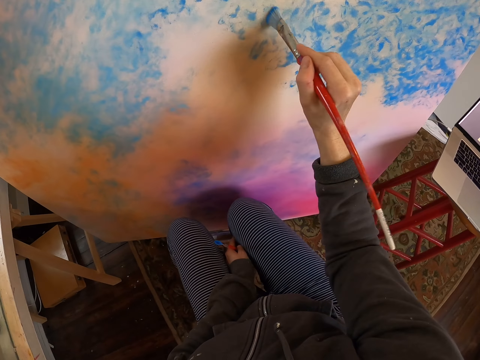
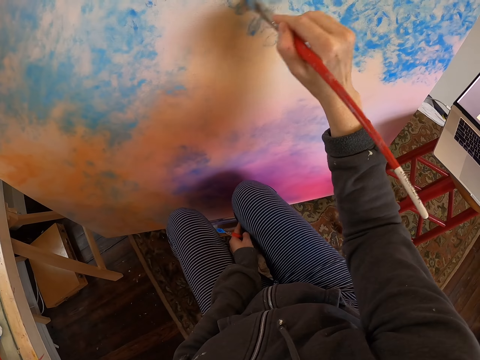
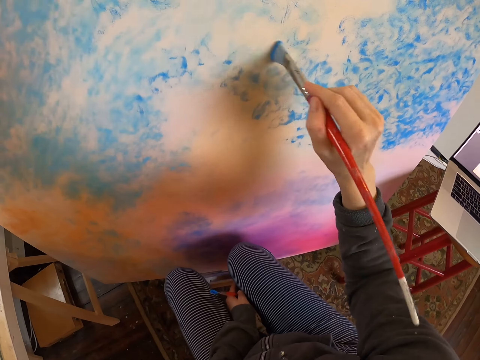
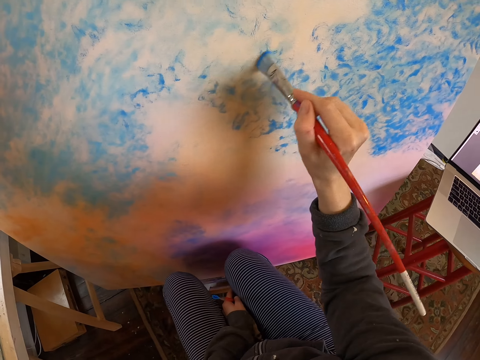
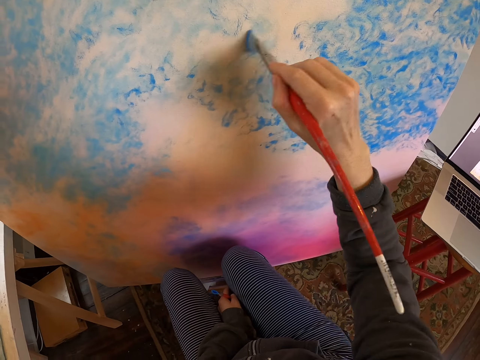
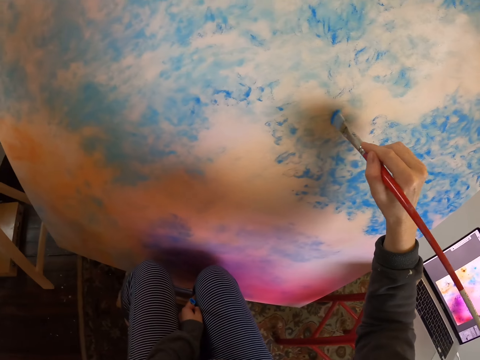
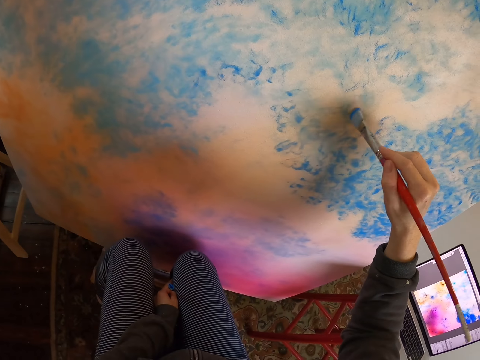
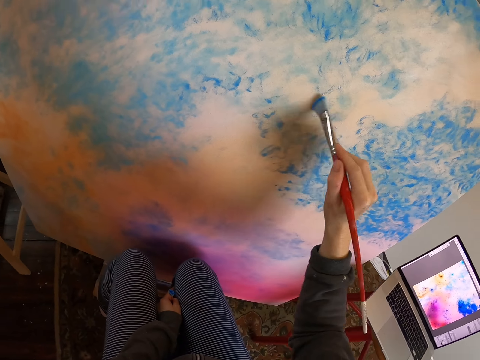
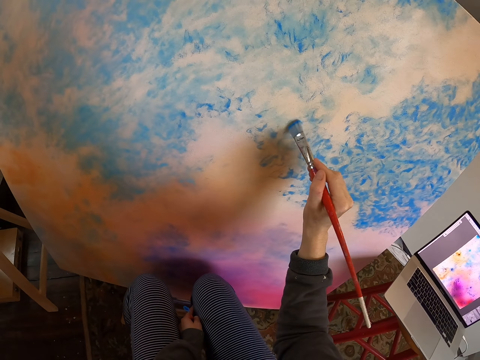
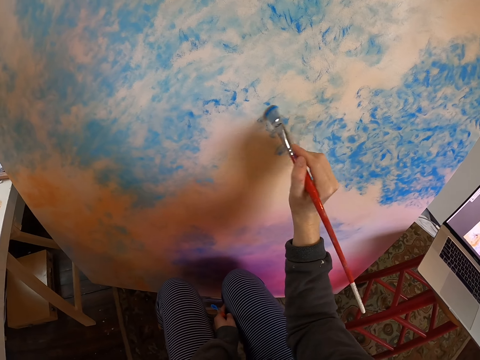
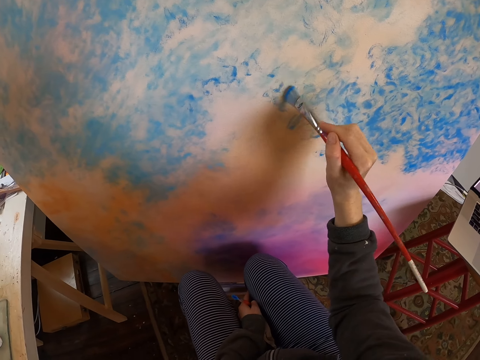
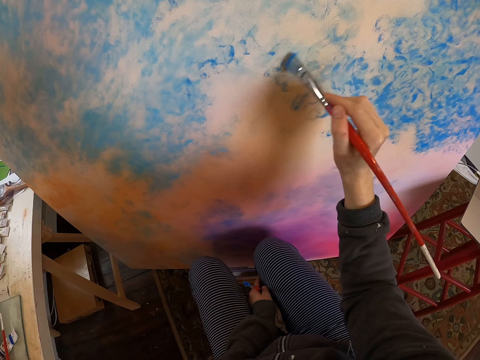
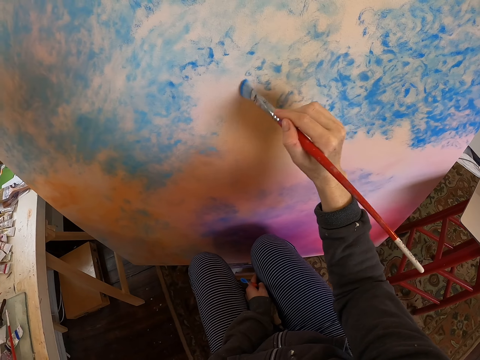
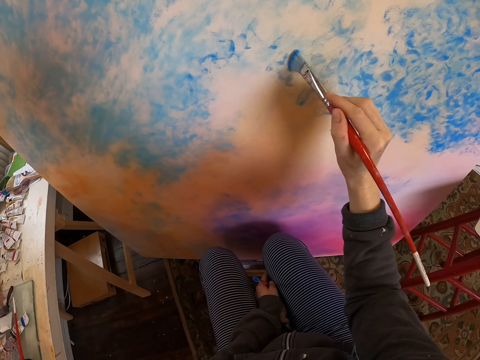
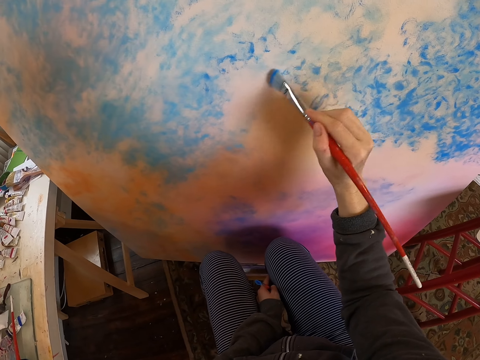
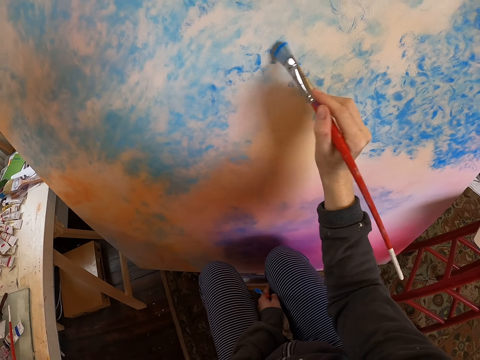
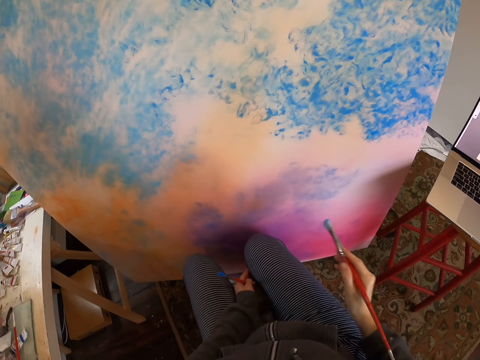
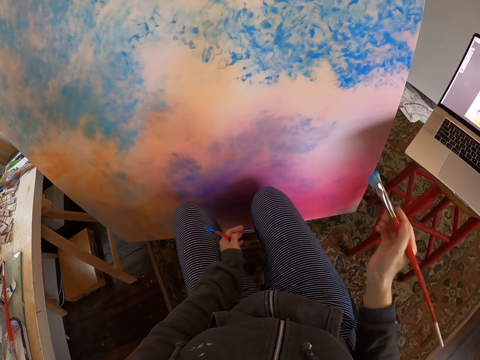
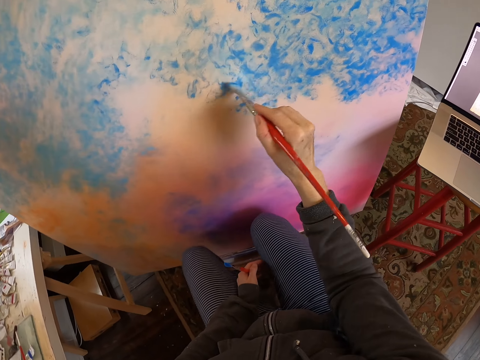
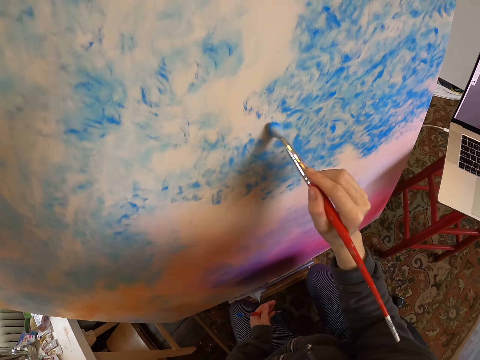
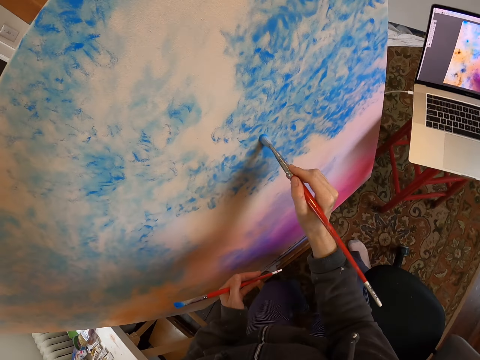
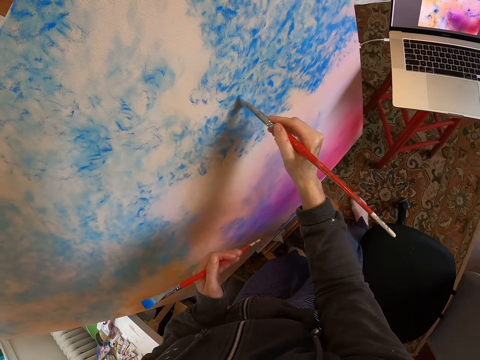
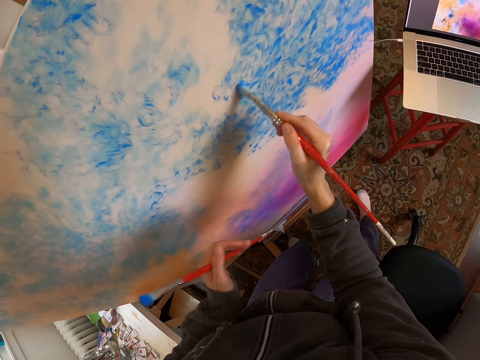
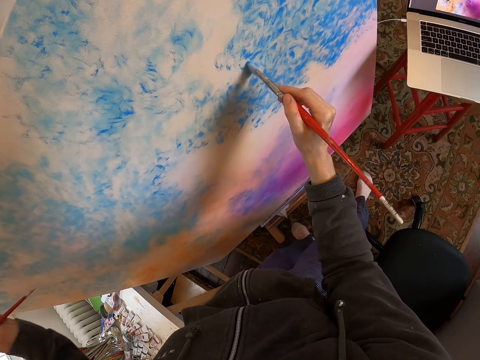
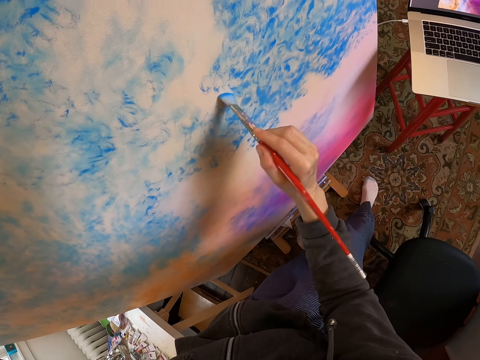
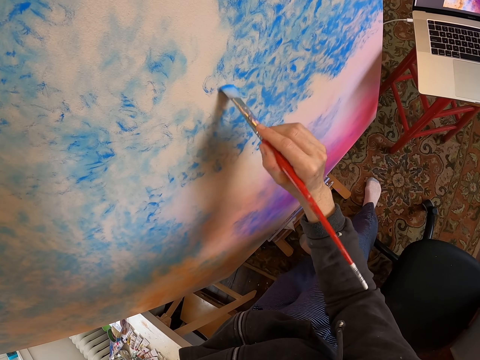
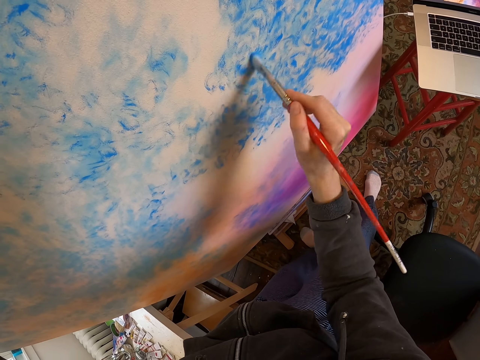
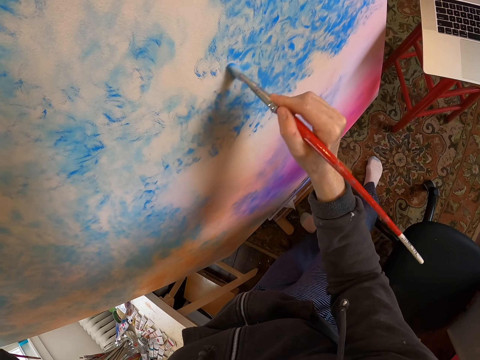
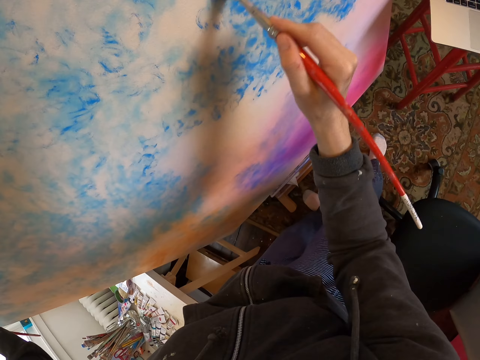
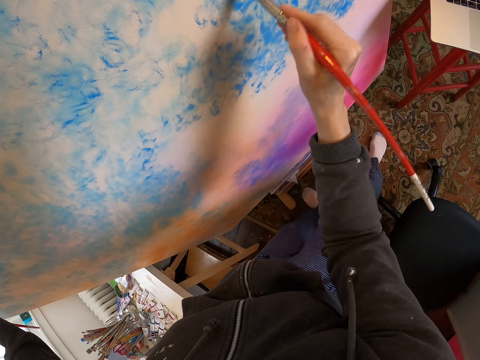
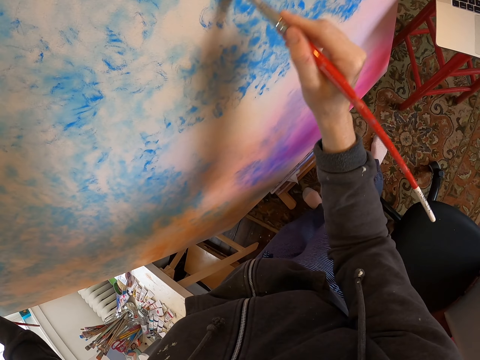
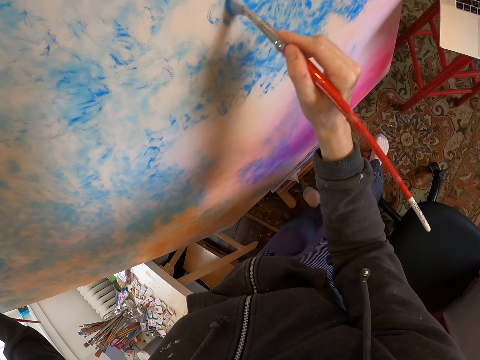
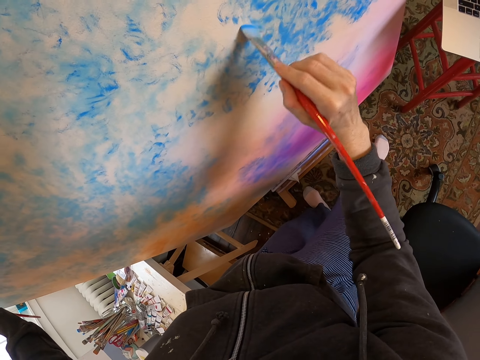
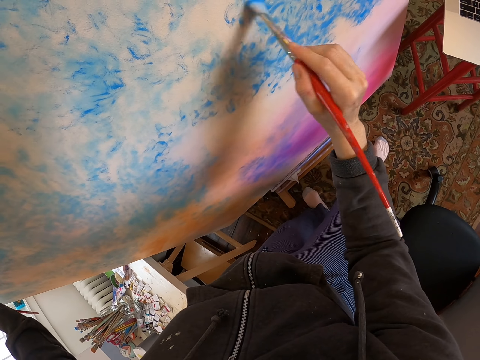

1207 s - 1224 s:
The camera wearer removes the paint brush from the board. They move their hand. They hold the paint brush and paint on the paint board. They stand up. They move their hand and paint on the paint board. They paint on the paint board again. They hold the paint brush.

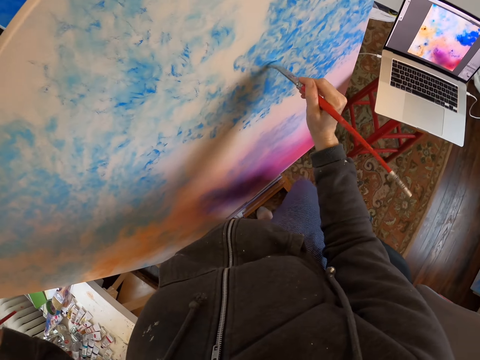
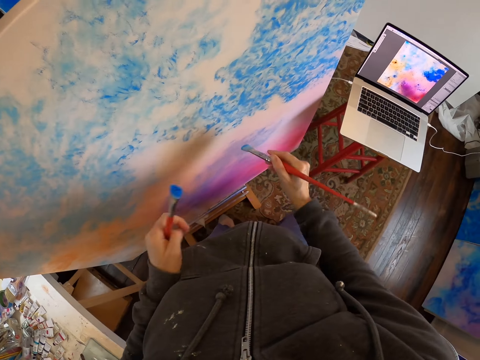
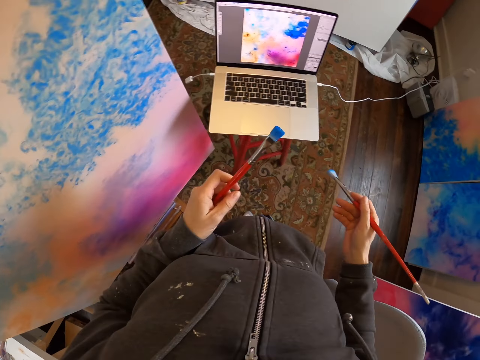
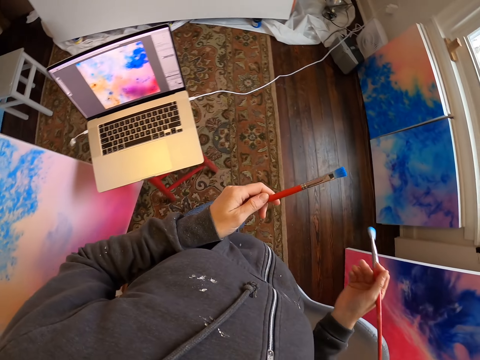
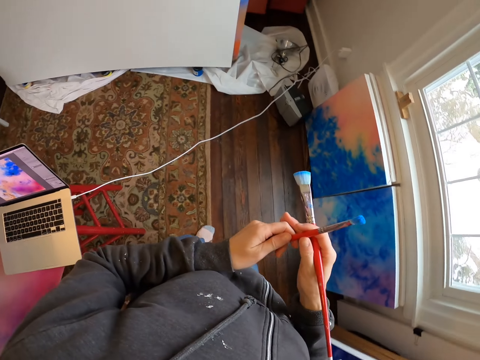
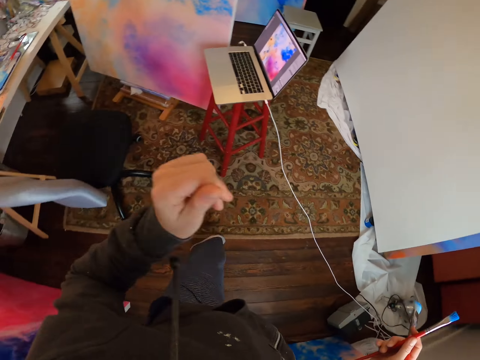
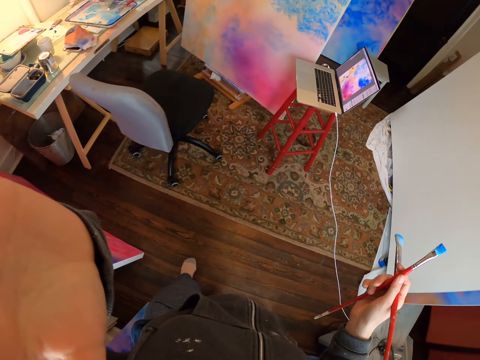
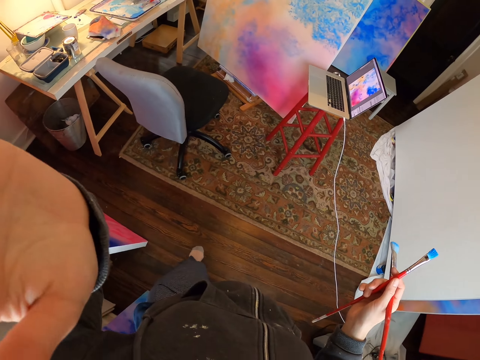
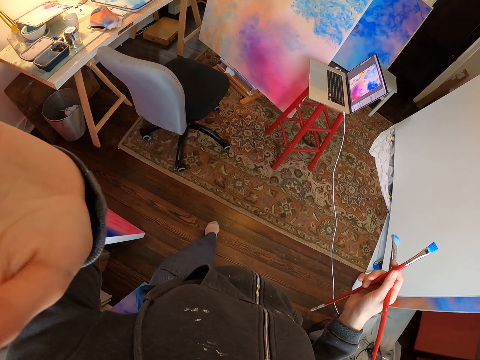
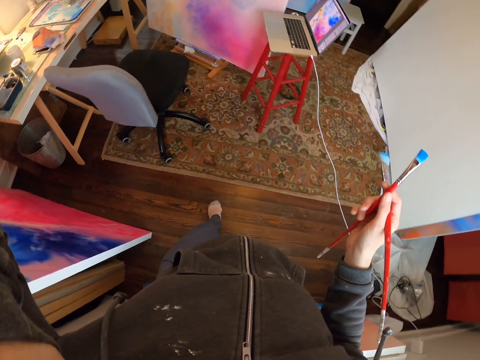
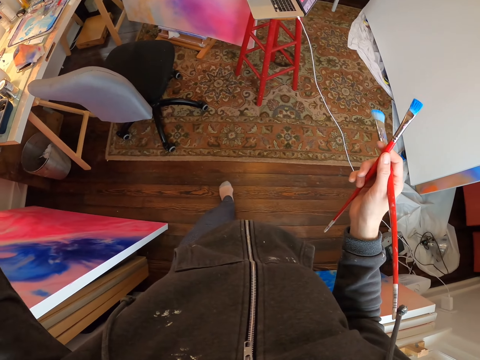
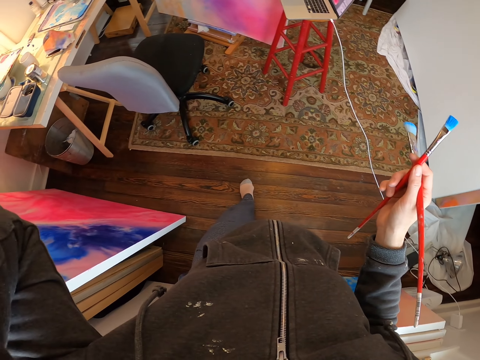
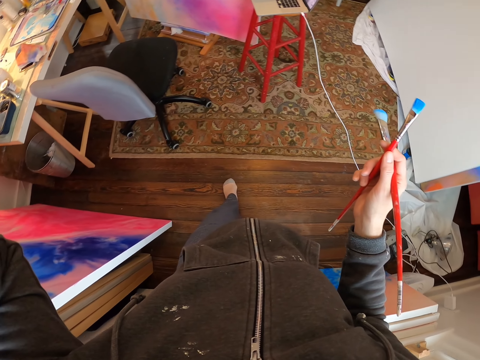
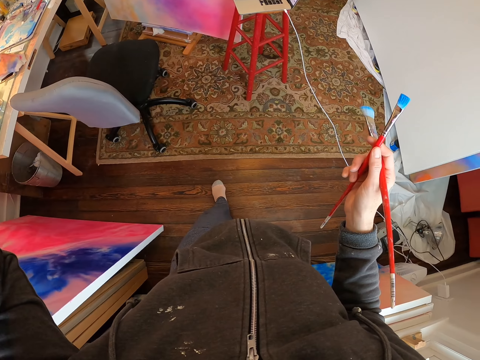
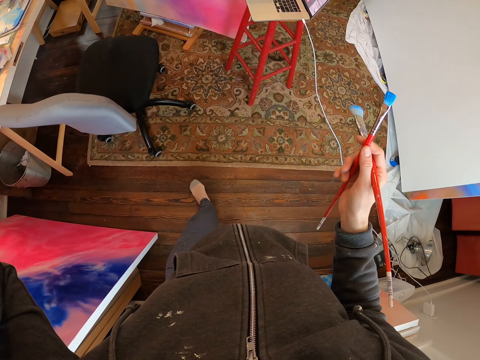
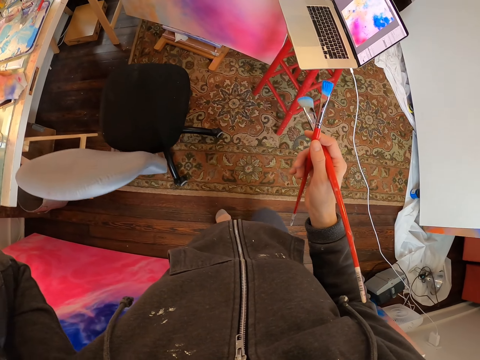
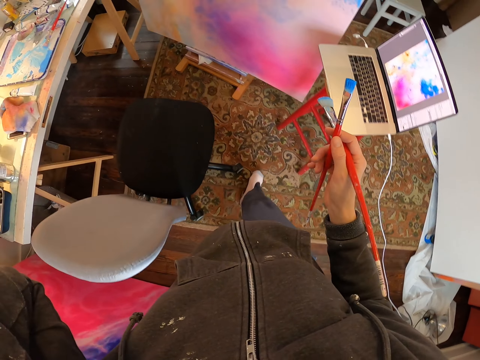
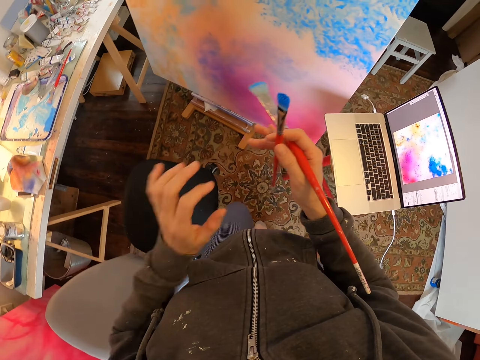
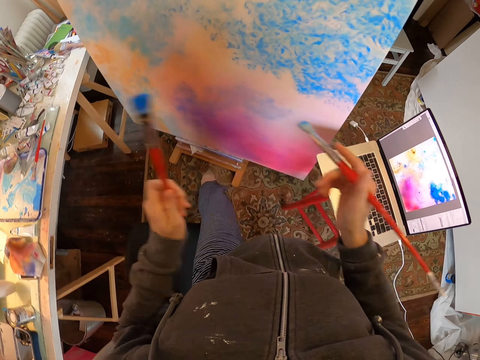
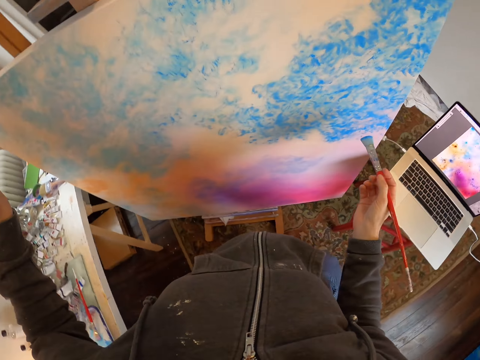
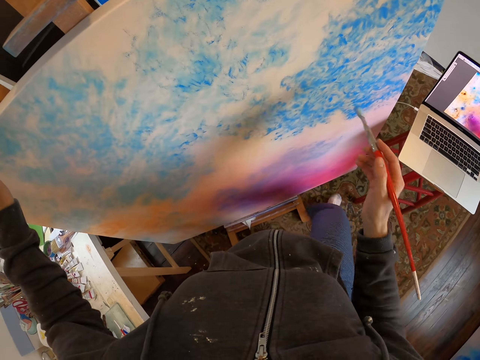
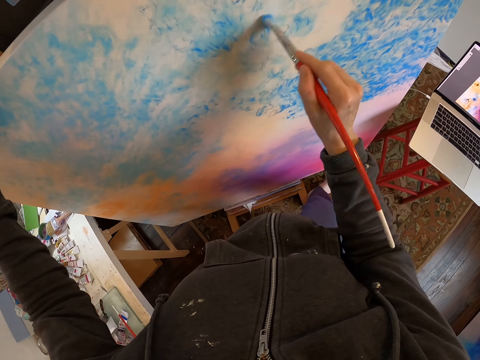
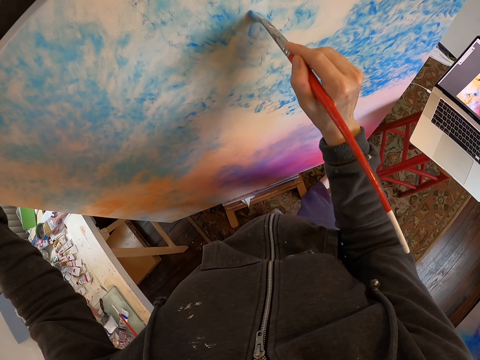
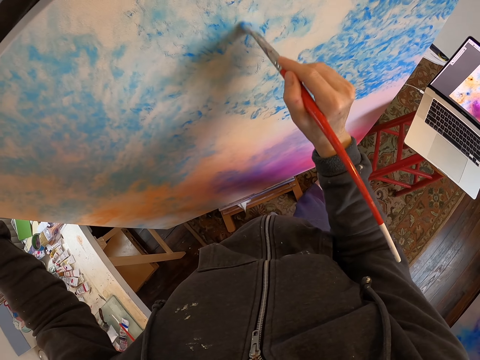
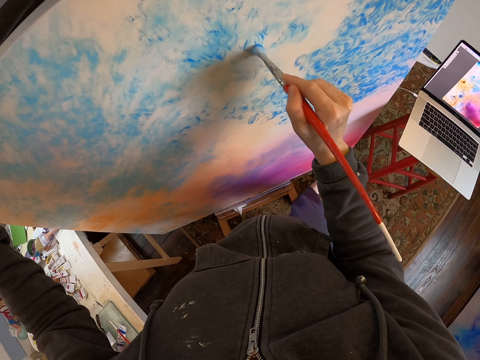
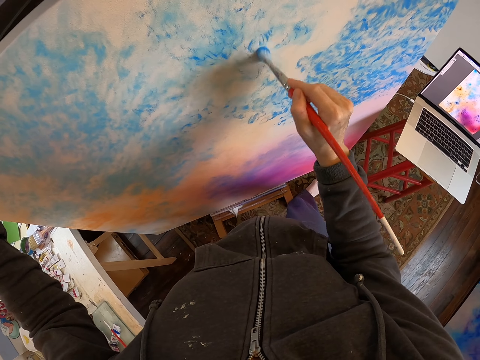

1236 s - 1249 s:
The camera wearer walks in the room. They move their hands. They hold the paint brush with the right hand. They look around and adjust the camera. They walk in the room and adjust the camera. They hold the paint brush with the left hand. They lower the hands. They hold the paint board and paint on the paint board.
